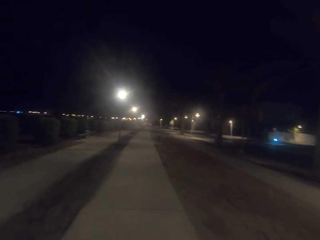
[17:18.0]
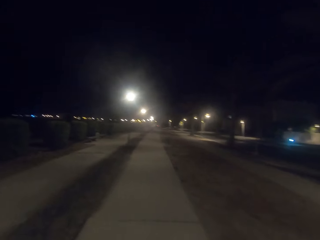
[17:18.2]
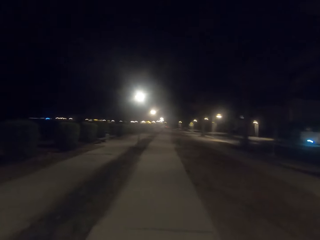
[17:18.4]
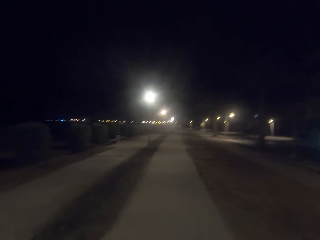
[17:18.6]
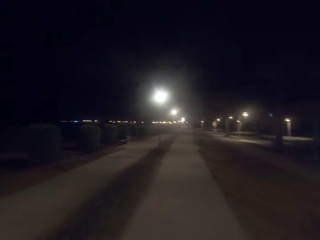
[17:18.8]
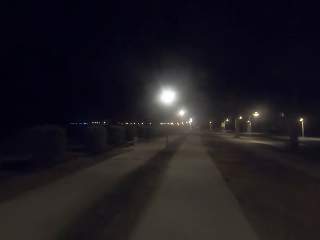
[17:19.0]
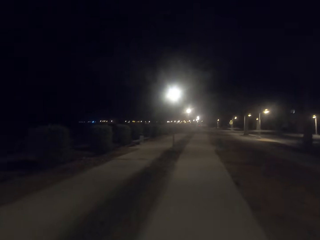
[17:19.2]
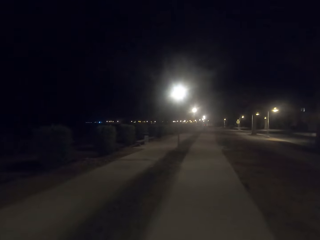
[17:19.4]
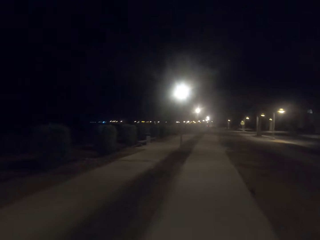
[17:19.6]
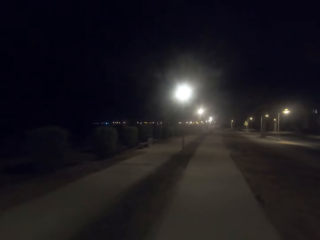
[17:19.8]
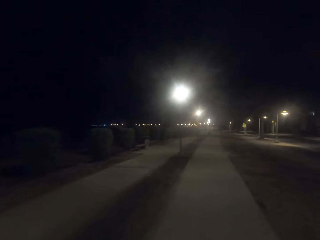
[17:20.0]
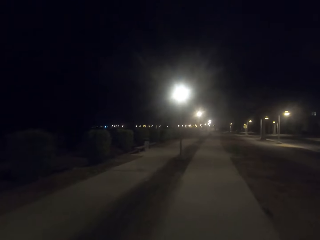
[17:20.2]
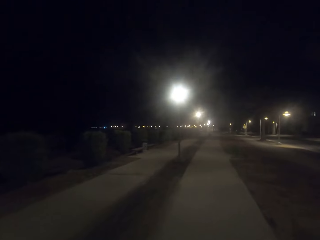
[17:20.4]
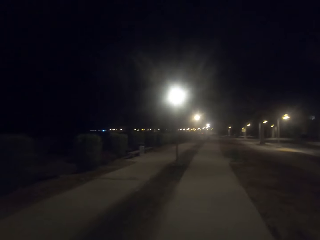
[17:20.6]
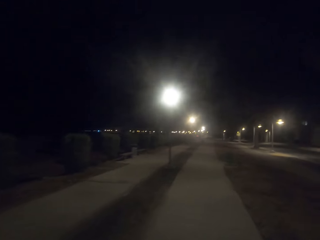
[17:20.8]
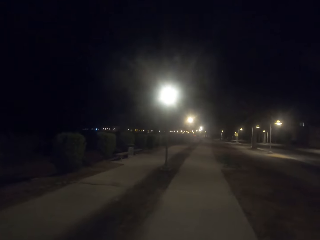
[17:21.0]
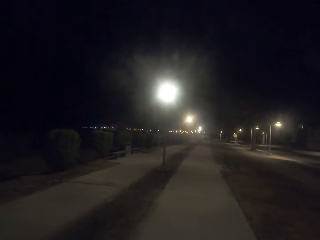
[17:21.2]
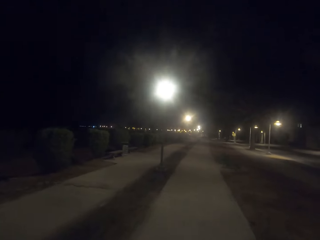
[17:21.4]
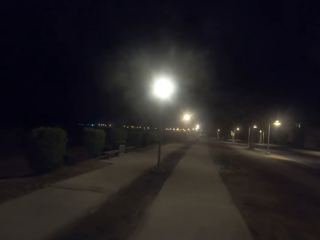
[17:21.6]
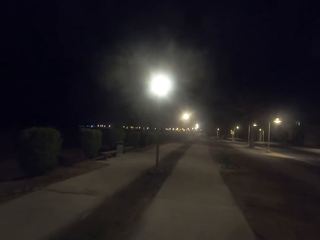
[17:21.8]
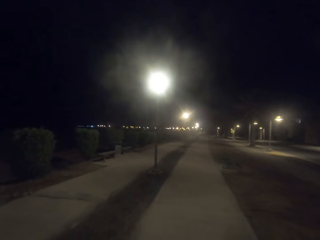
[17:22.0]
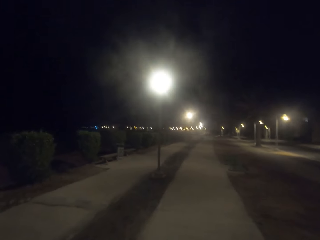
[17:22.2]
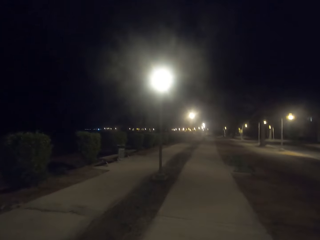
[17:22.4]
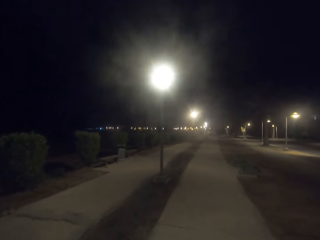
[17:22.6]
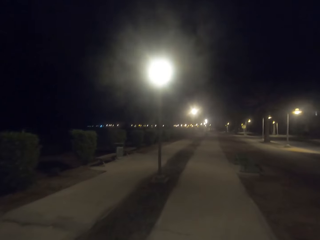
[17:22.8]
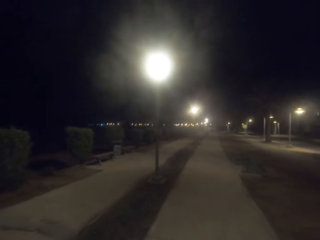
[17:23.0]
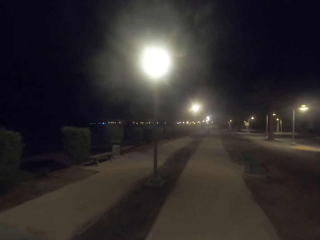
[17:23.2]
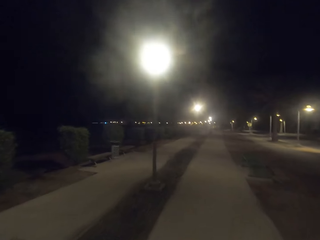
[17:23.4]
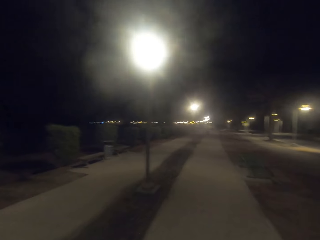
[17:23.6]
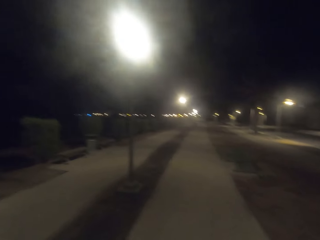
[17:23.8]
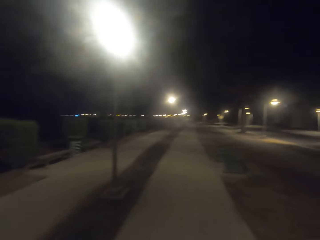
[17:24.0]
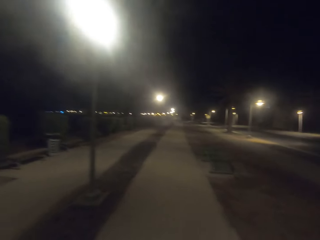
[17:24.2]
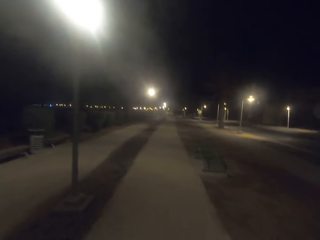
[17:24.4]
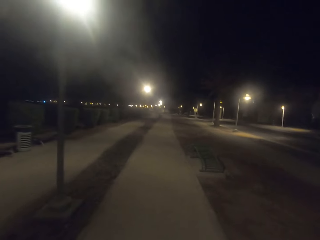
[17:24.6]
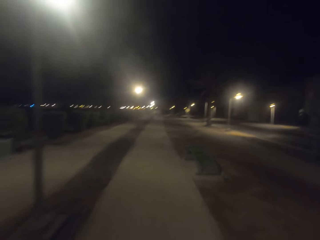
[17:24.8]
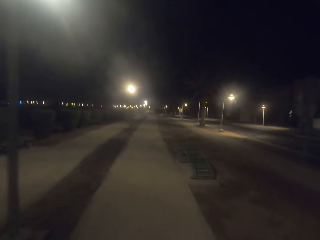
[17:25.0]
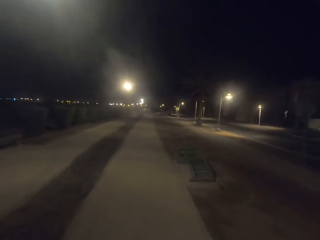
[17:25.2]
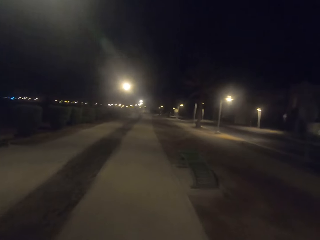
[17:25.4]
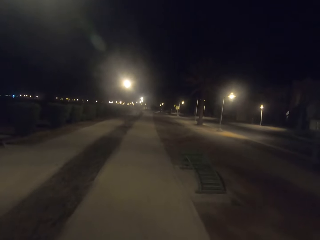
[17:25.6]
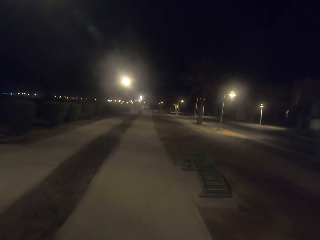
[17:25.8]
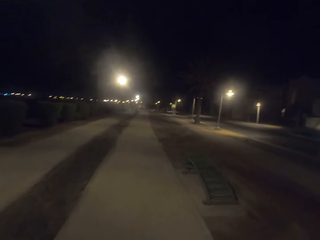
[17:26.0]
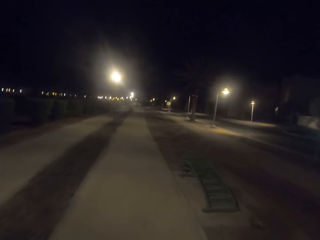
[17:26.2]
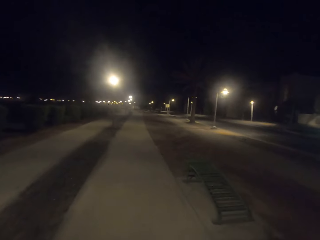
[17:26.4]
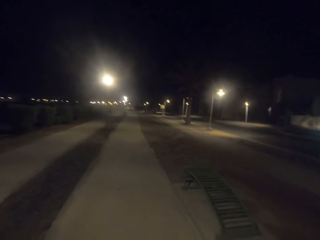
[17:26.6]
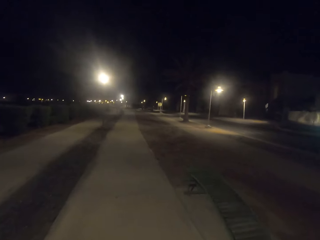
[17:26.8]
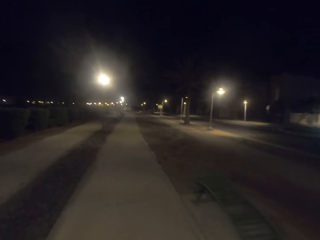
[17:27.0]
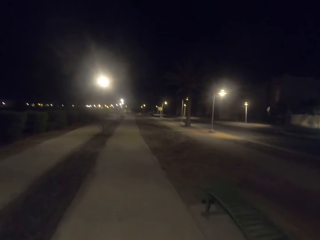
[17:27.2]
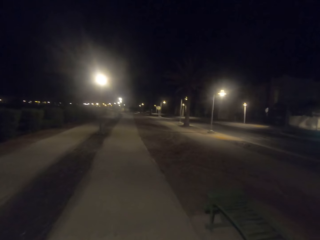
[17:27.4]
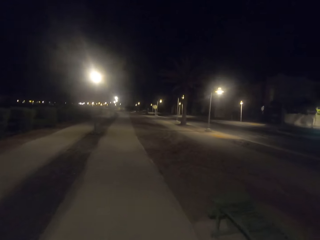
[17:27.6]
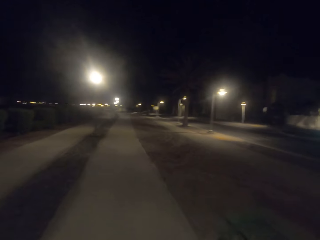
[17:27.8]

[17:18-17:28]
The camera wearer looks at the street lights.

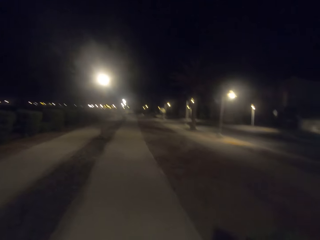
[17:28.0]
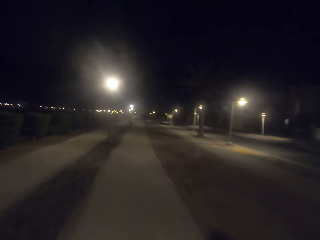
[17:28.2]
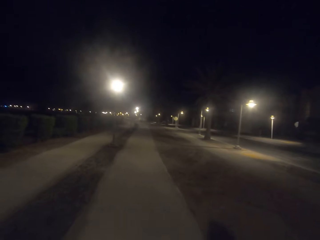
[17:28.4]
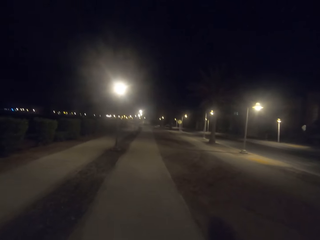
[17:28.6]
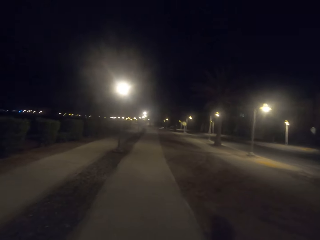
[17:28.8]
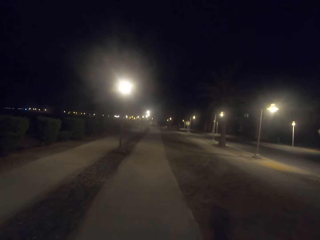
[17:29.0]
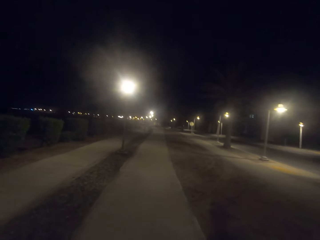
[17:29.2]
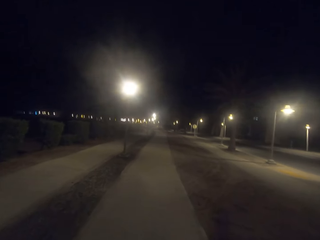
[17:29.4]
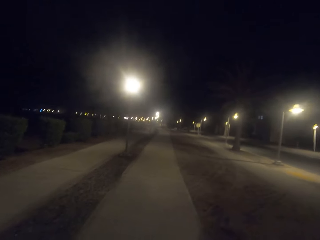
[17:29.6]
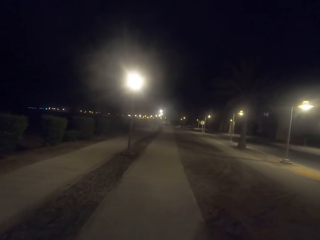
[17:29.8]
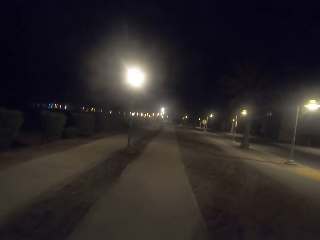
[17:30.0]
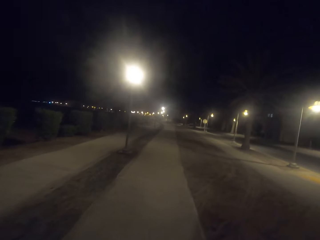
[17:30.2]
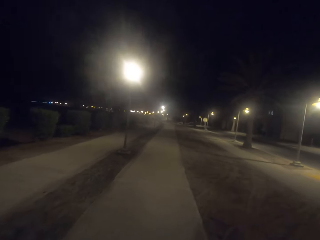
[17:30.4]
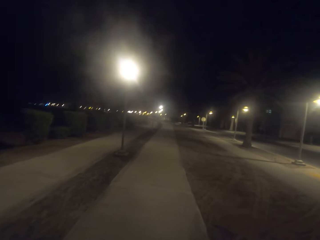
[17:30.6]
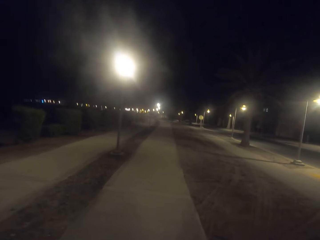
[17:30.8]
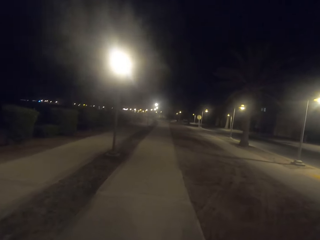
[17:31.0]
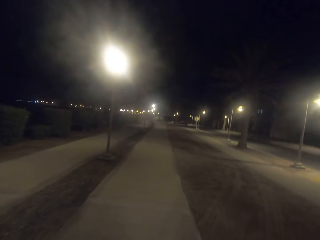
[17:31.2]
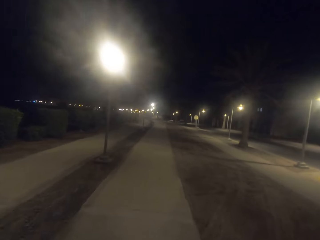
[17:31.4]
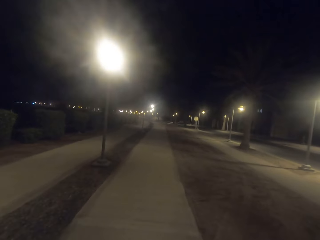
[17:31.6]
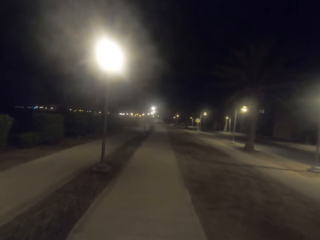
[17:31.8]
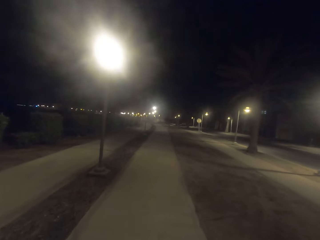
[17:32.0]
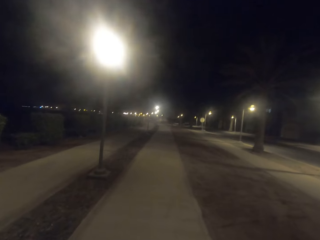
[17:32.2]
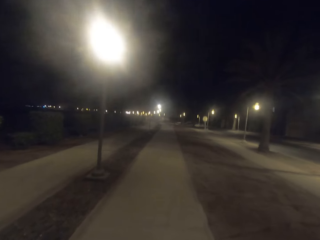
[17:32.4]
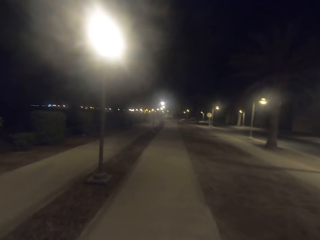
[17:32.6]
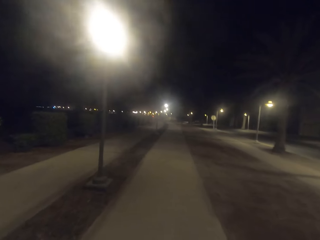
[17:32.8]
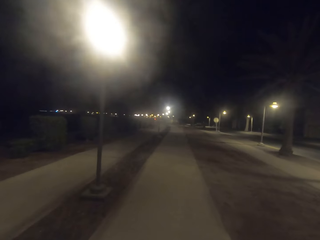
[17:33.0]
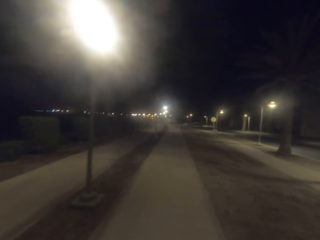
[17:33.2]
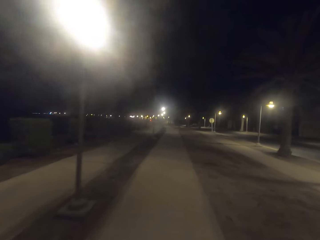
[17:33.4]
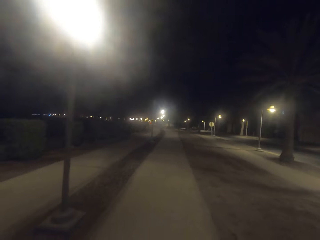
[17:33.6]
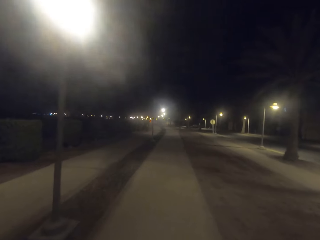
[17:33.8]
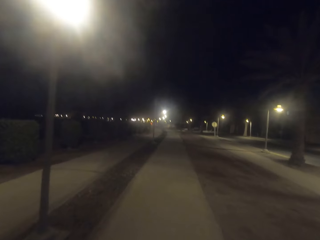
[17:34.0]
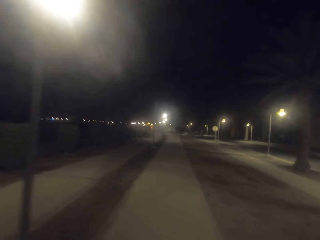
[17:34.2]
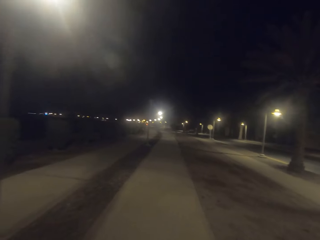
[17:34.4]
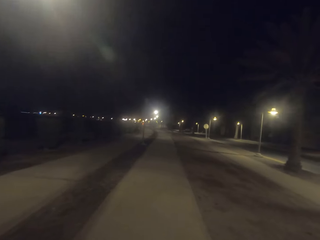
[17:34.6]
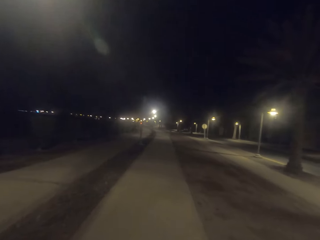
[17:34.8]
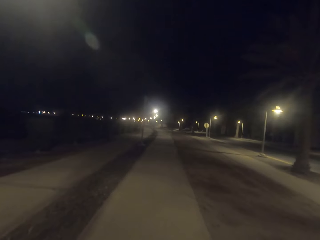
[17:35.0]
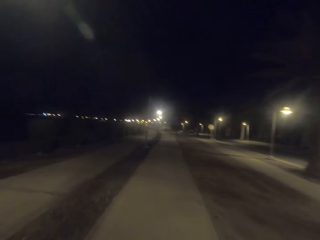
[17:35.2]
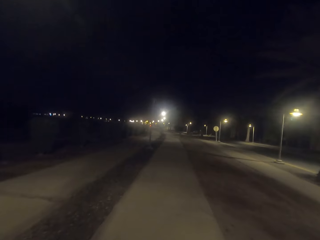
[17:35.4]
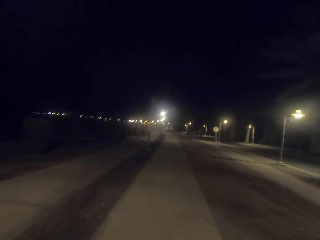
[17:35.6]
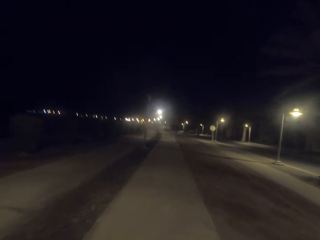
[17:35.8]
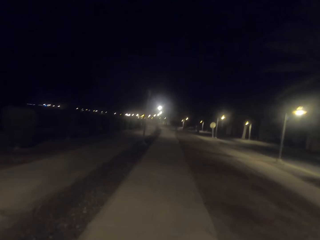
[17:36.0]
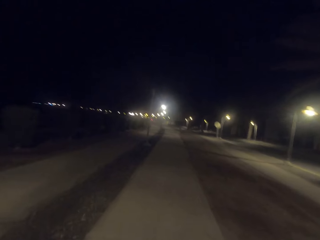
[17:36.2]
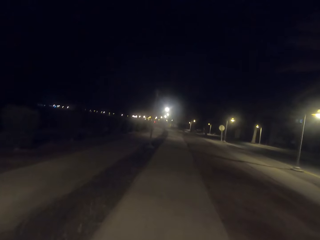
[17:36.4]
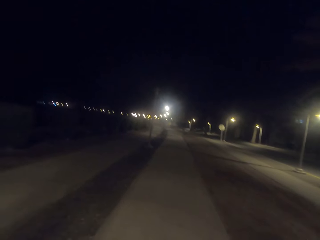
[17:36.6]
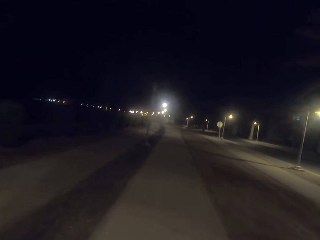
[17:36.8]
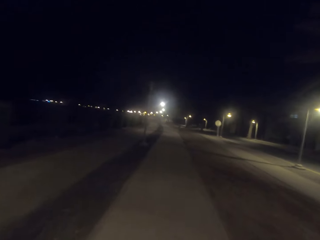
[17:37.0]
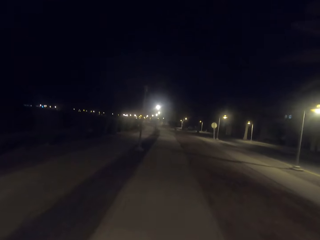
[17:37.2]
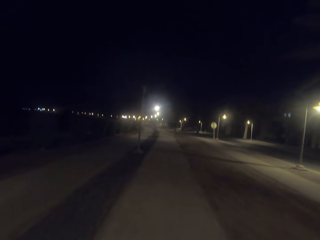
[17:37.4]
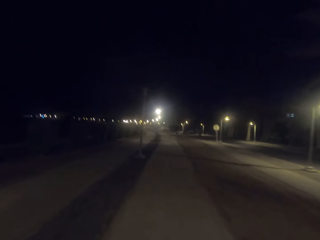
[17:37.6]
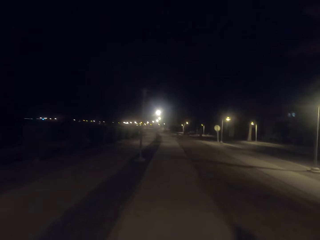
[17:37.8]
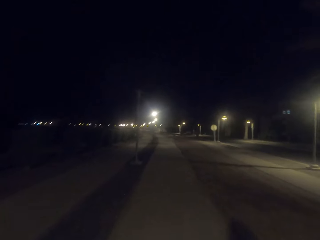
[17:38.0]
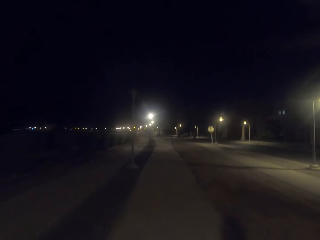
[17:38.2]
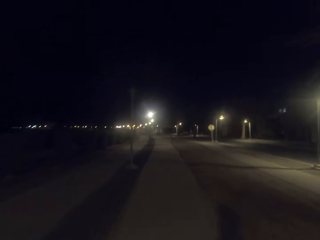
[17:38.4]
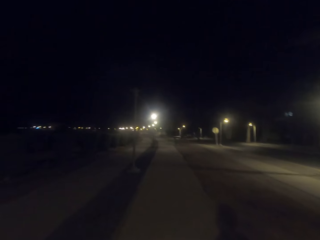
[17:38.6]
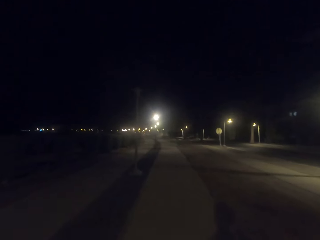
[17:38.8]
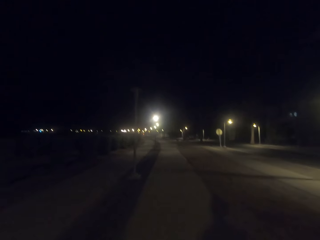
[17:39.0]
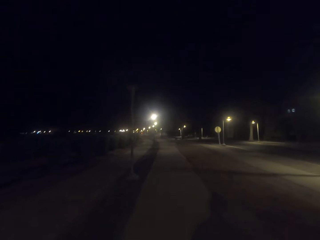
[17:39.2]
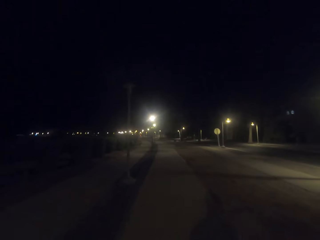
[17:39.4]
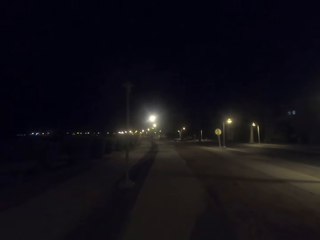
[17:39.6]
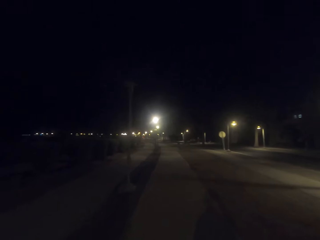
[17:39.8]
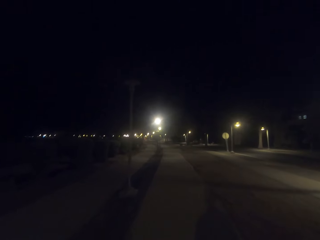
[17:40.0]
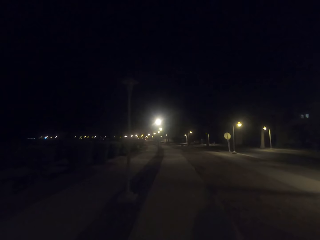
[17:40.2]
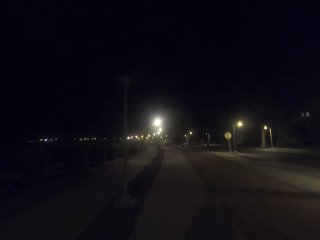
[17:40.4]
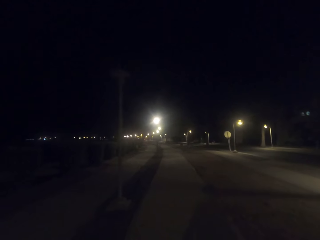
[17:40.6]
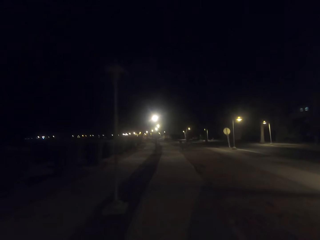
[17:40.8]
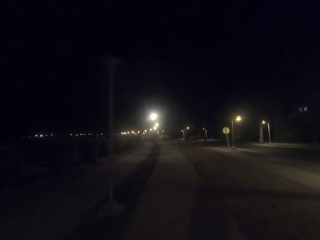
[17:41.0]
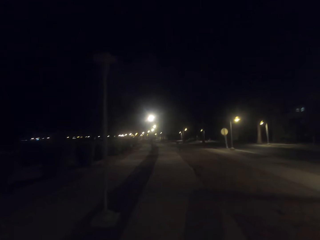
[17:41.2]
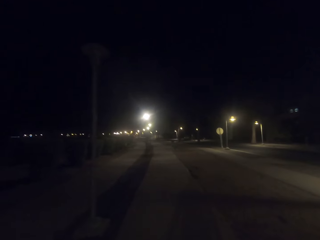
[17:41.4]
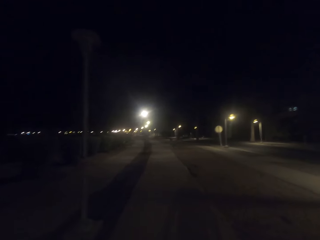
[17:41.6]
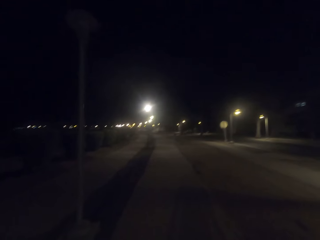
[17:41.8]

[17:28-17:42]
The camera wearer walks on the walkway. They walk on the walkway again.
